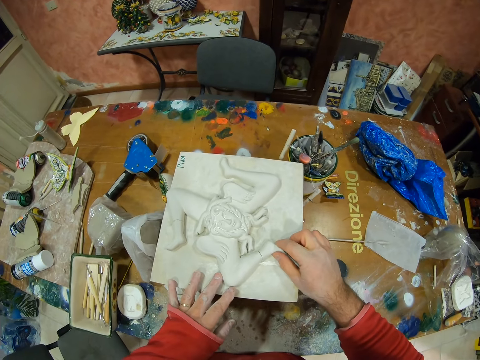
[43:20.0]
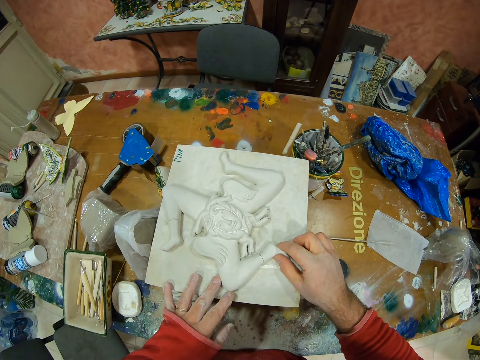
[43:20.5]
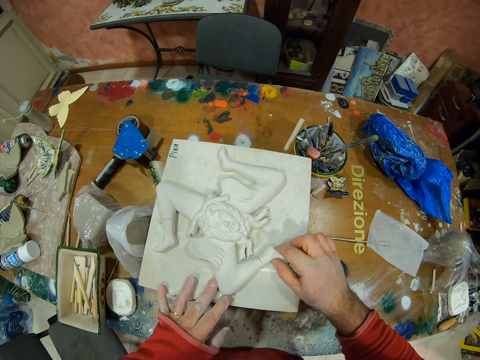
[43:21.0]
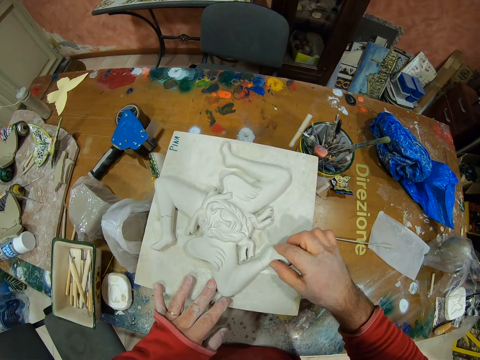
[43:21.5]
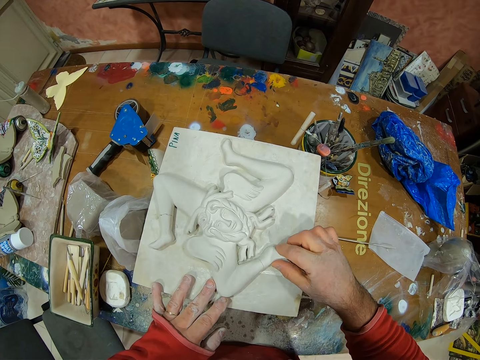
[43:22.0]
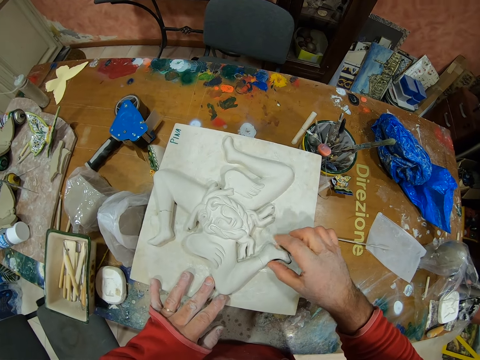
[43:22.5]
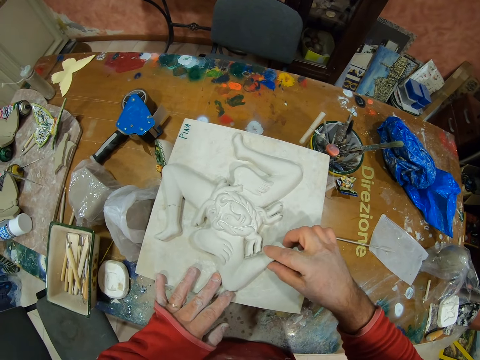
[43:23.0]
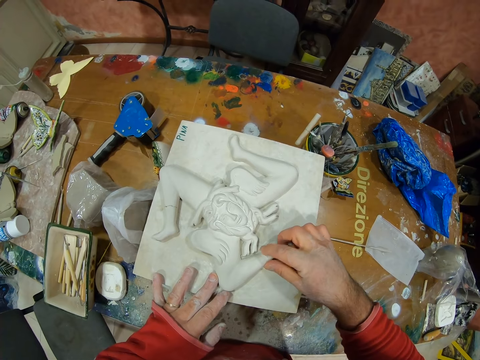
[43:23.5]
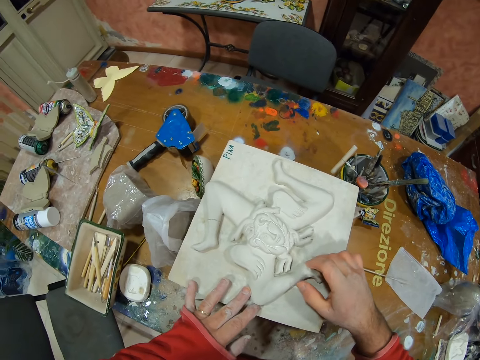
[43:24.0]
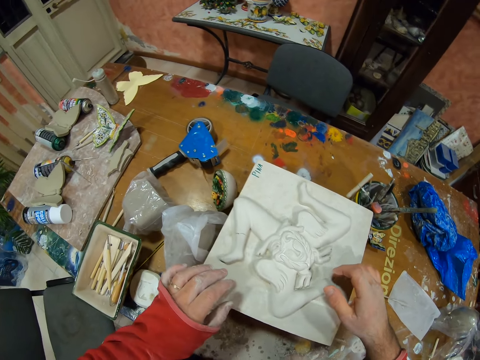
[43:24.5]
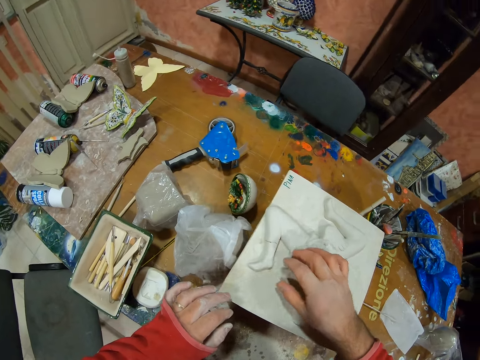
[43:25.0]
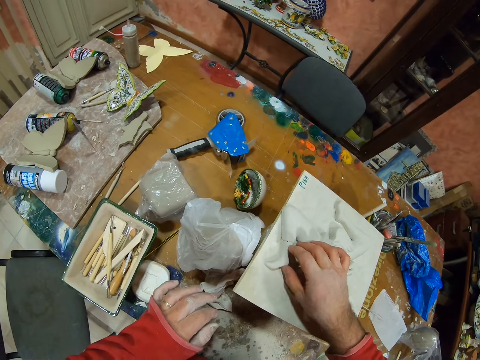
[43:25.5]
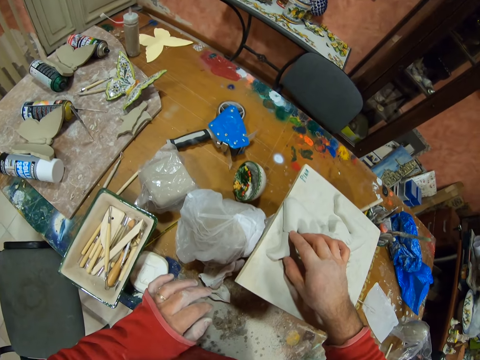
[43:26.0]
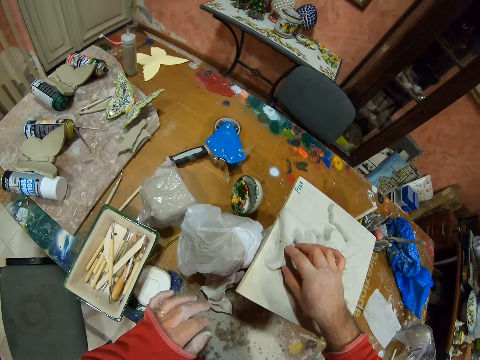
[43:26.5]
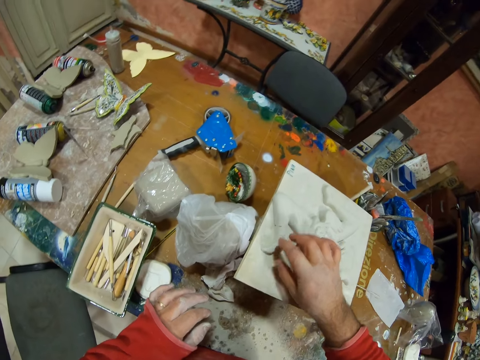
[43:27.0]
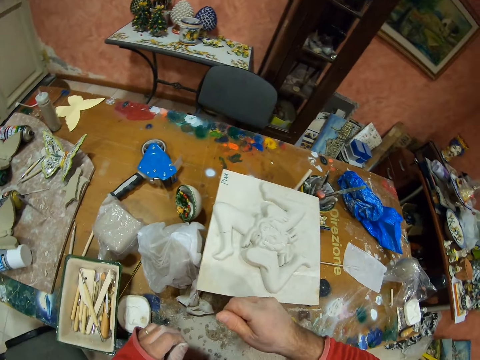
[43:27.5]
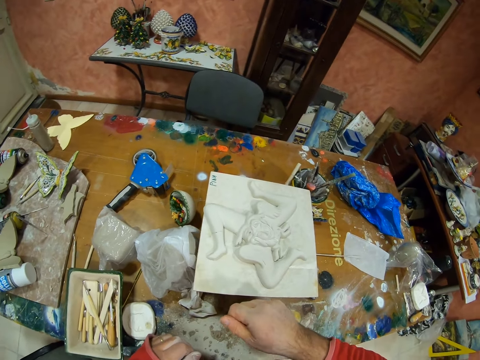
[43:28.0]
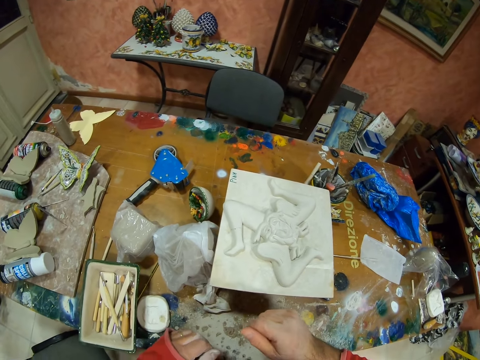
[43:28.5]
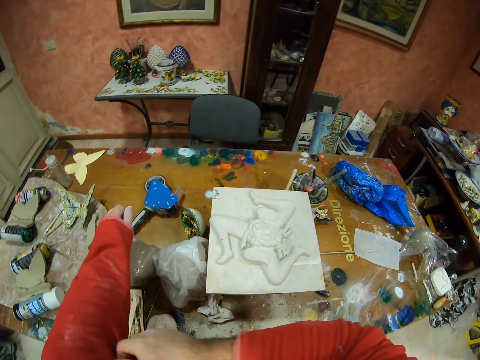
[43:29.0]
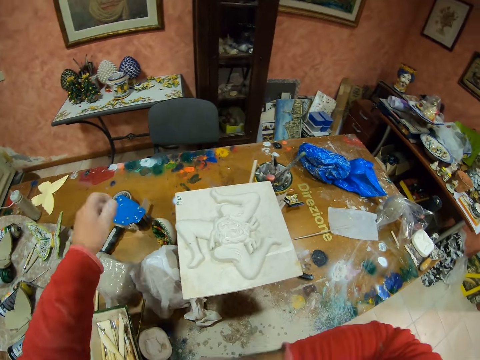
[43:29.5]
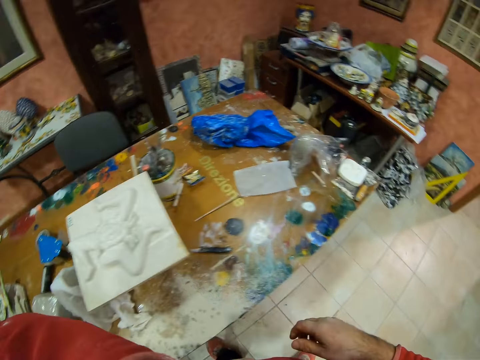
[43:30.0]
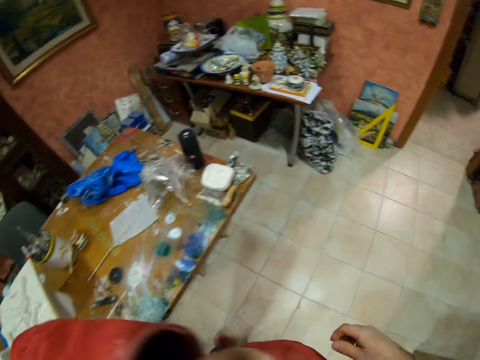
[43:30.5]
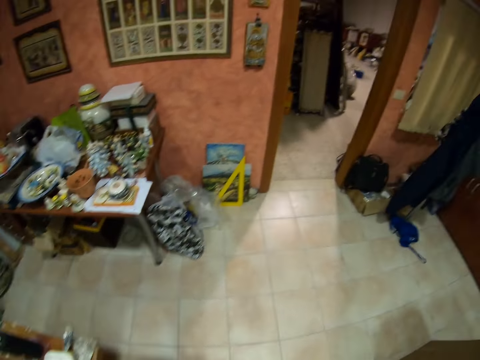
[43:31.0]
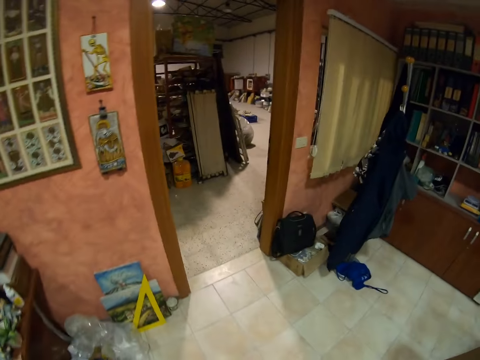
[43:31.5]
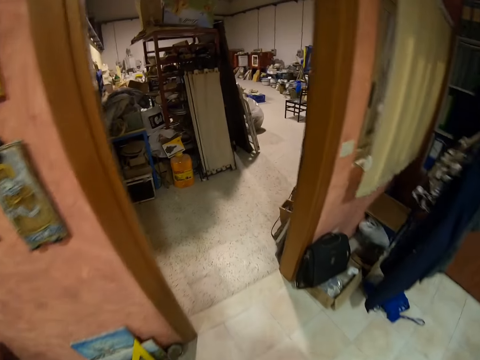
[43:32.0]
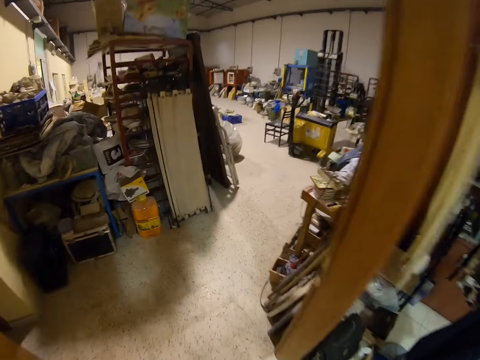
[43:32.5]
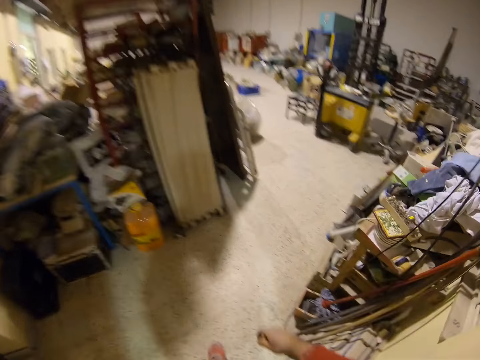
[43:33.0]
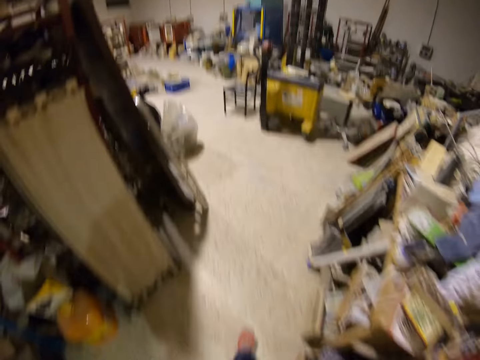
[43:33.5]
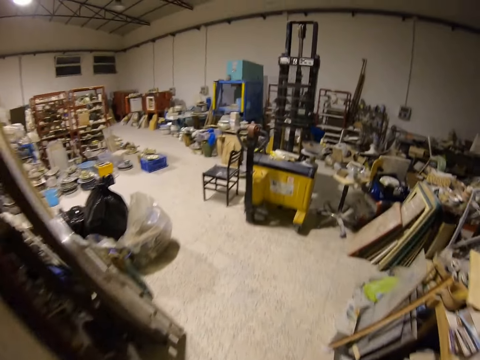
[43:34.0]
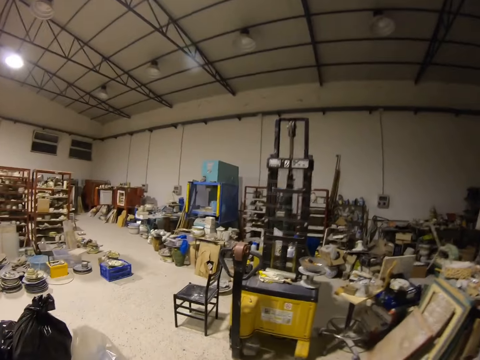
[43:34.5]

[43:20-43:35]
The camera wearer repairs the modeled art. They touch the broken part of the decor. They fold a cloth. They walk to the material room.

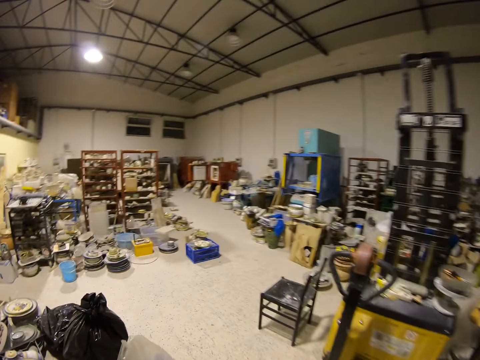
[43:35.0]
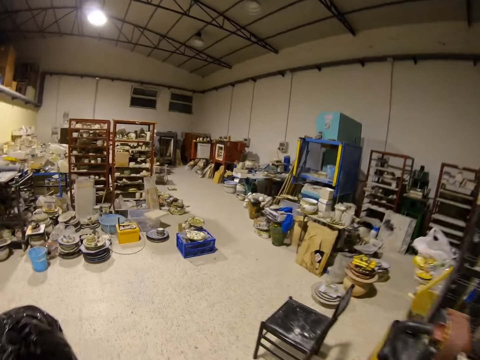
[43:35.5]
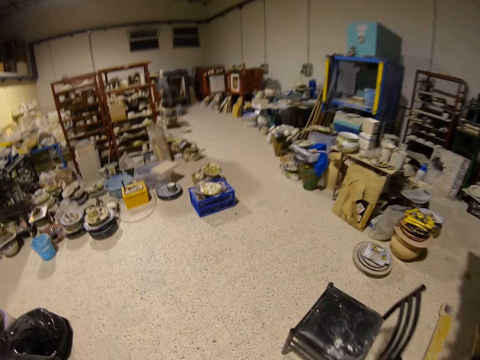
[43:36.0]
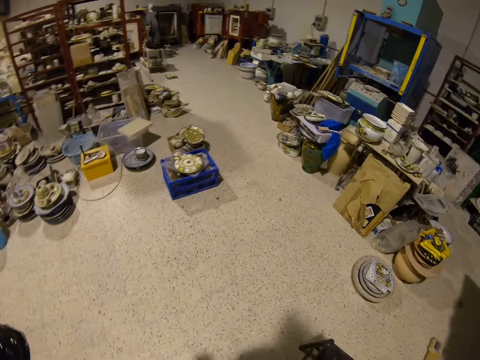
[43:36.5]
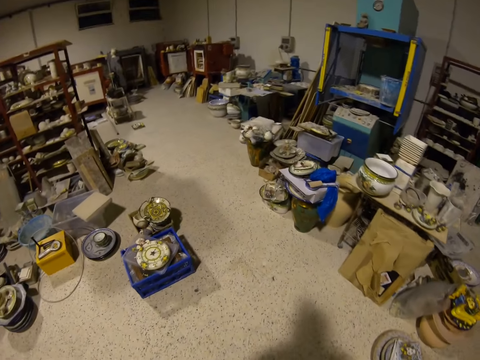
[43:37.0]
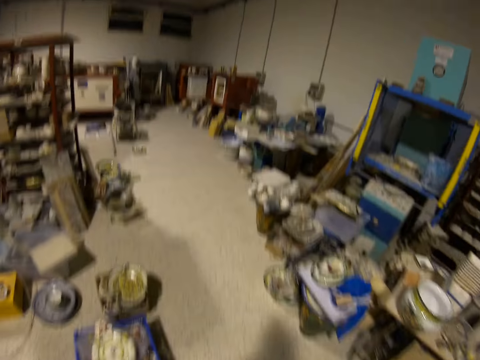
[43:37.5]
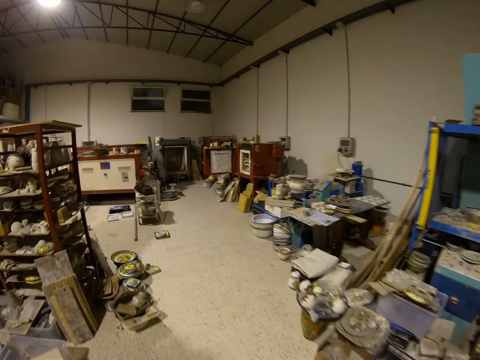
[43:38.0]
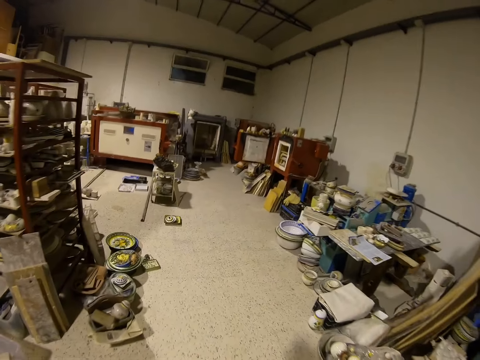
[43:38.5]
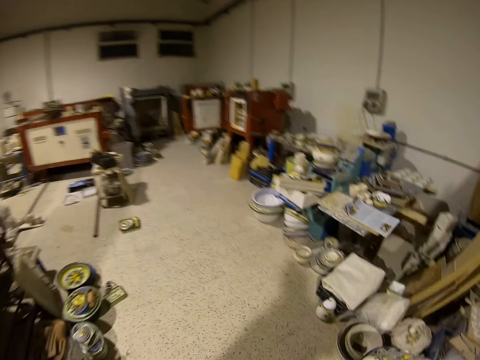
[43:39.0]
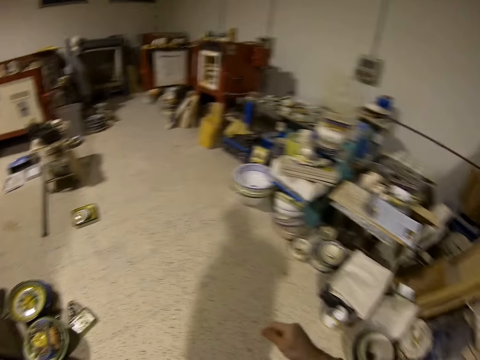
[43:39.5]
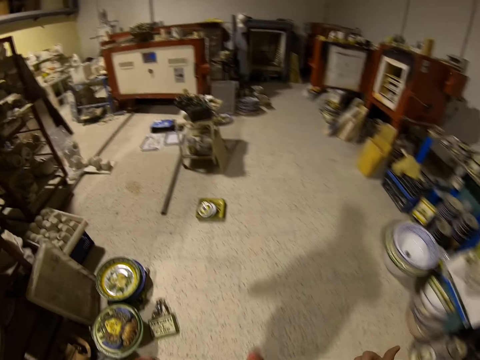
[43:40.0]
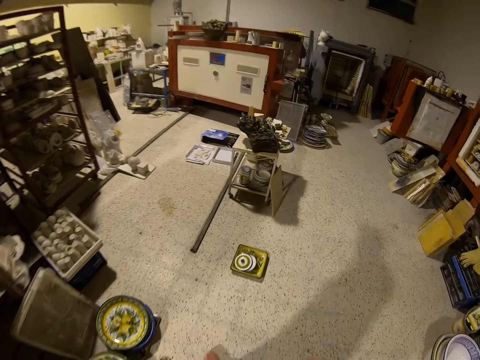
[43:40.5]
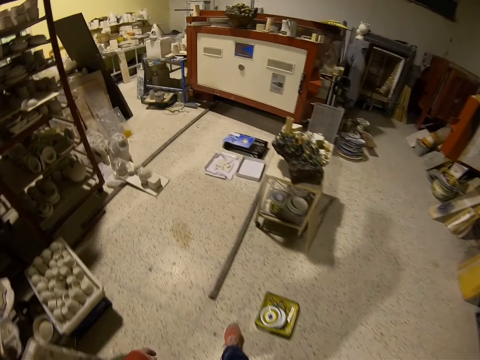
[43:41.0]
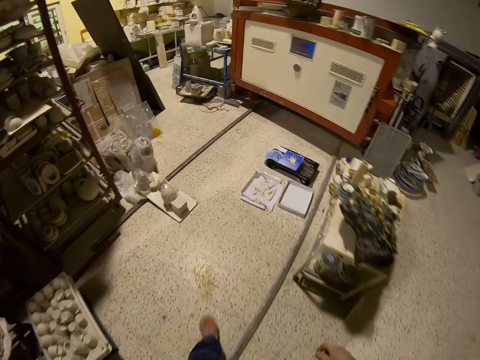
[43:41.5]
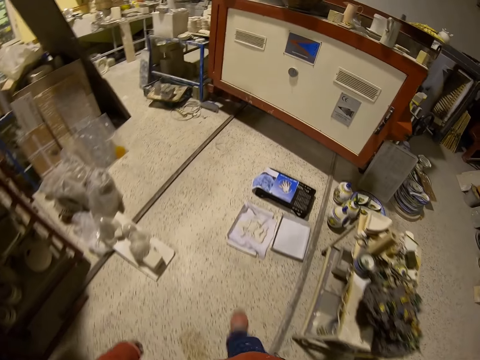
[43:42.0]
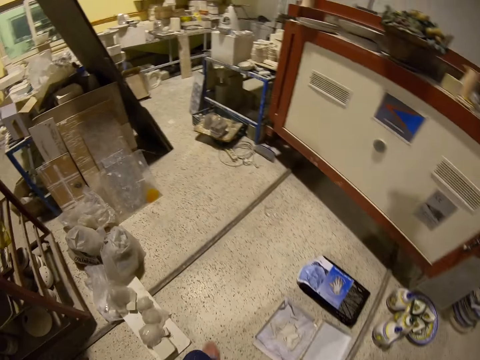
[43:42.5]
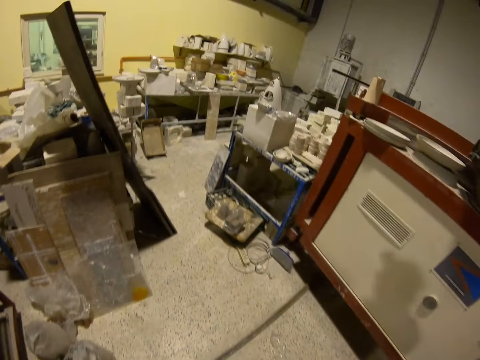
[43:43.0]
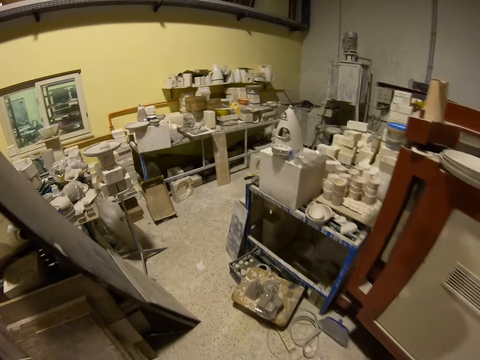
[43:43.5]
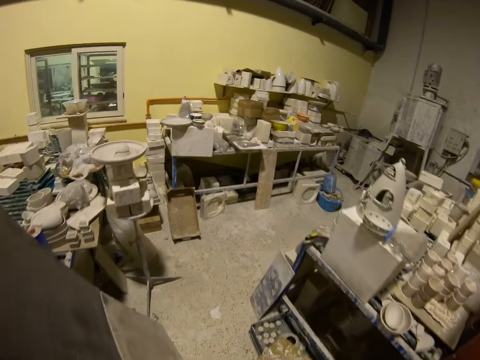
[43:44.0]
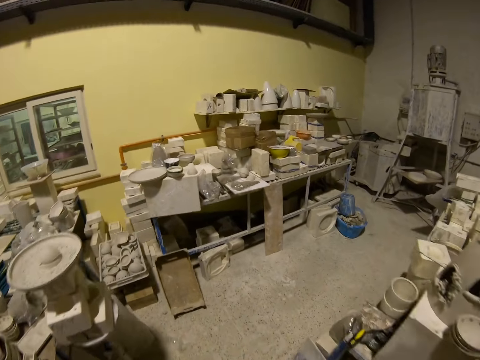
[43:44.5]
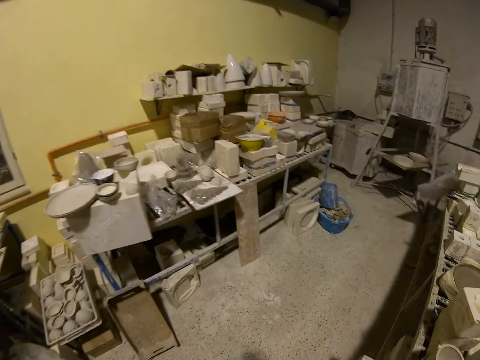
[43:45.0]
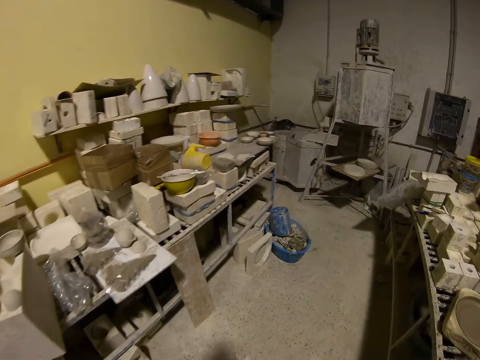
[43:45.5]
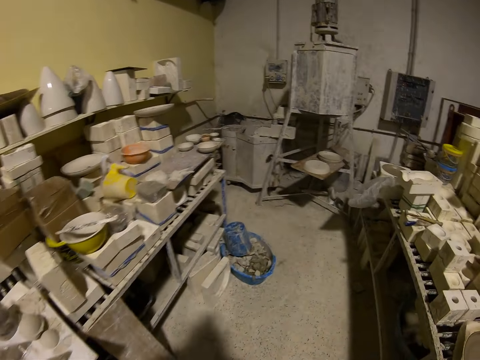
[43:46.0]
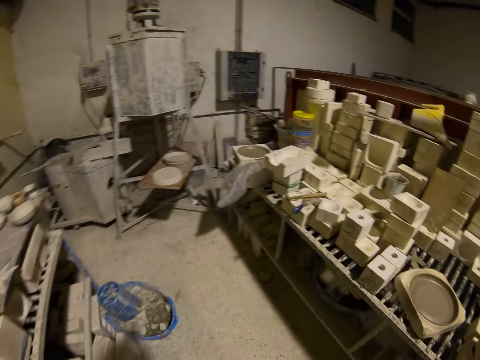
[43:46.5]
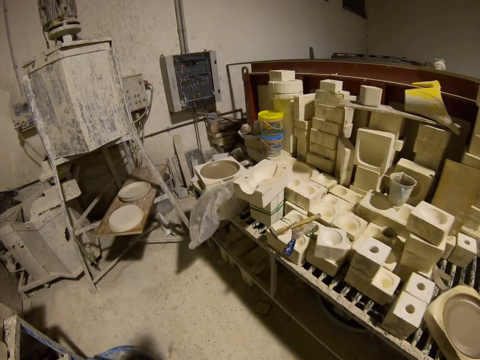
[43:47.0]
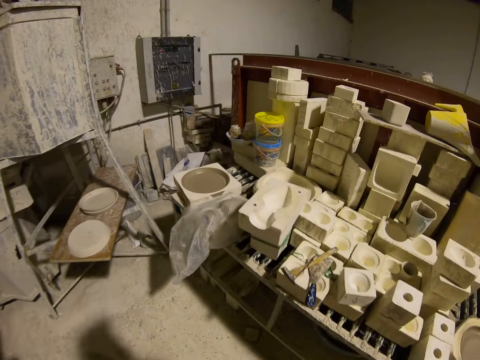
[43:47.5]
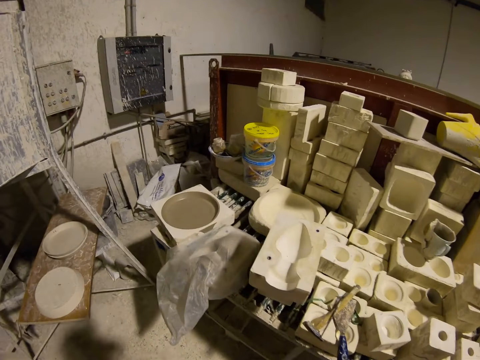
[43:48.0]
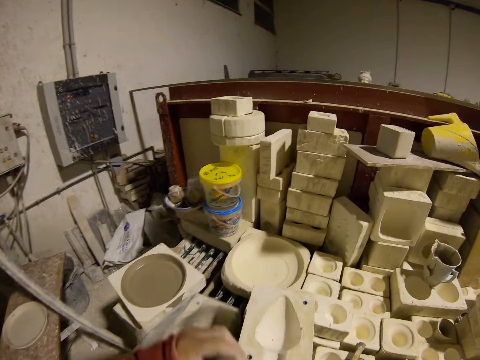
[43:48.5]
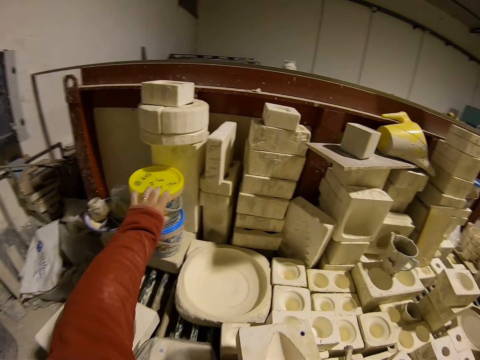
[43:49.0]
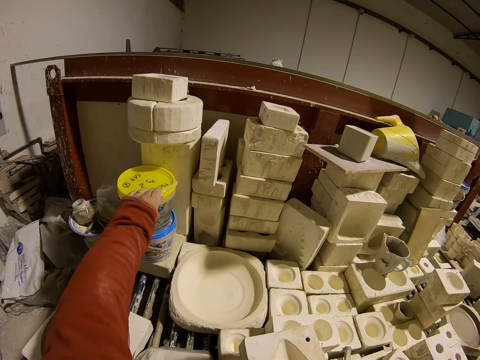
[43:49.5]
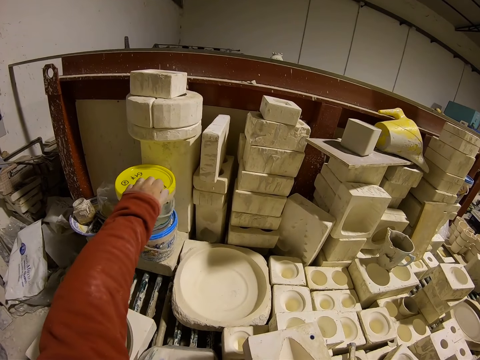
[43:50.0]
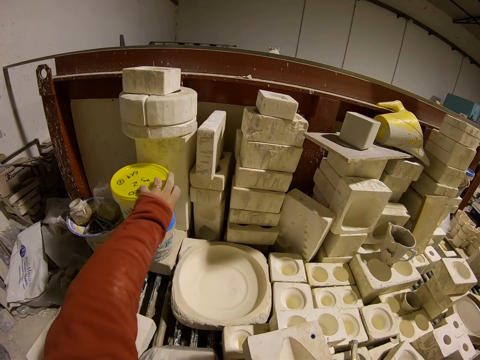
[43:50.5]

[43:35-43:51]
The camera wearer picks something.
